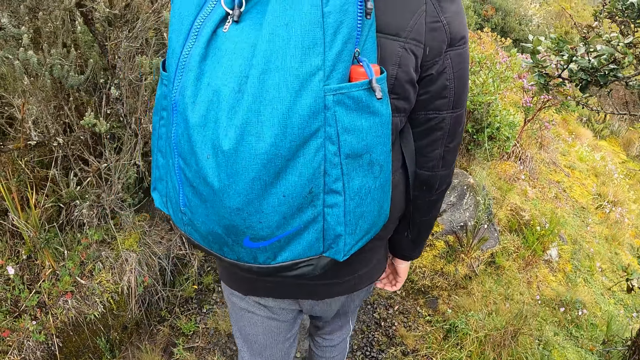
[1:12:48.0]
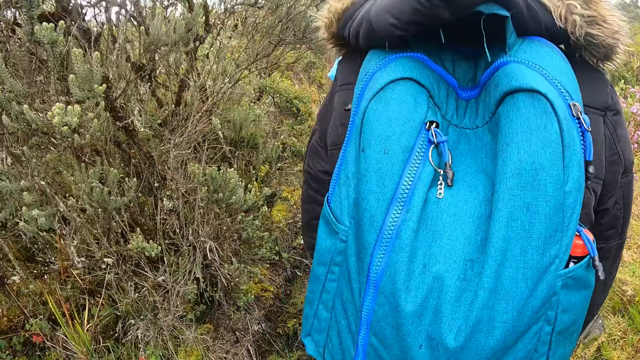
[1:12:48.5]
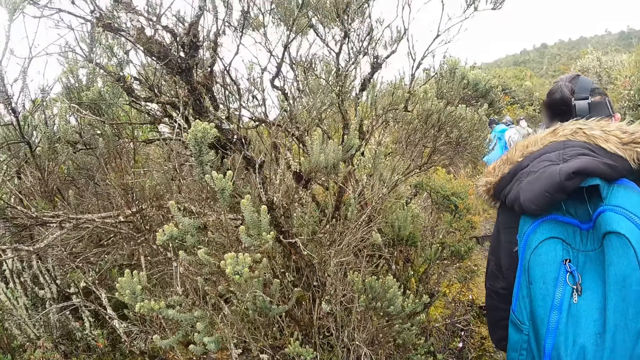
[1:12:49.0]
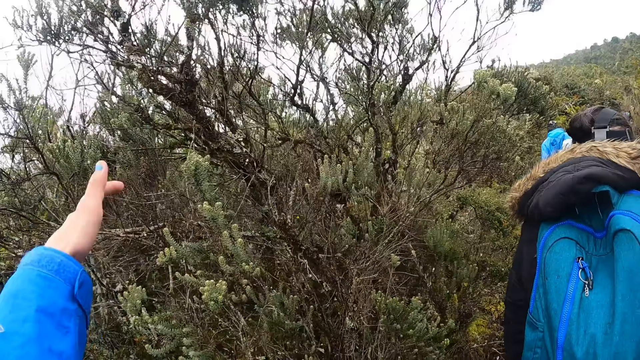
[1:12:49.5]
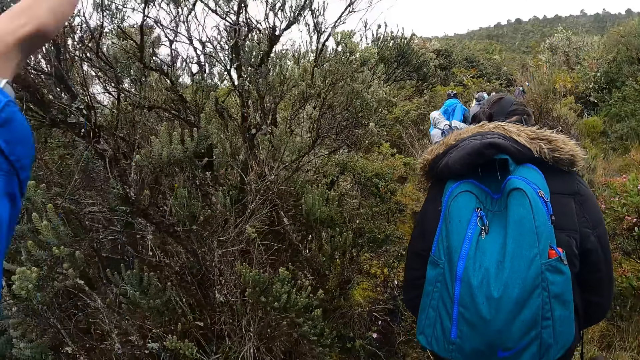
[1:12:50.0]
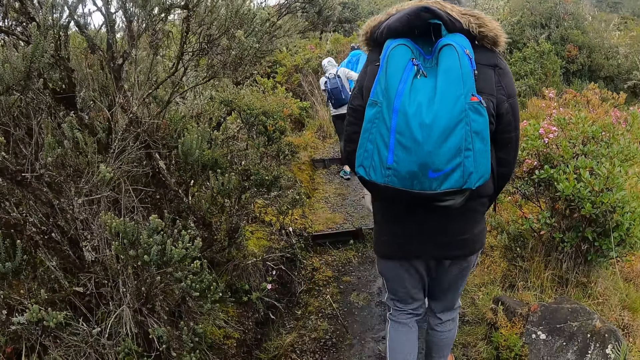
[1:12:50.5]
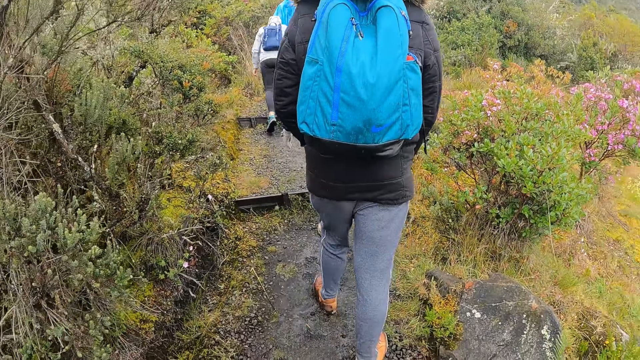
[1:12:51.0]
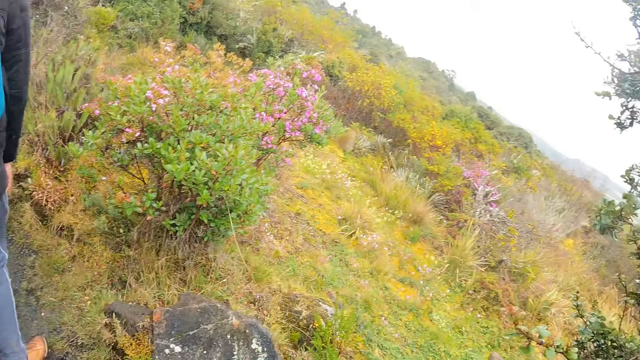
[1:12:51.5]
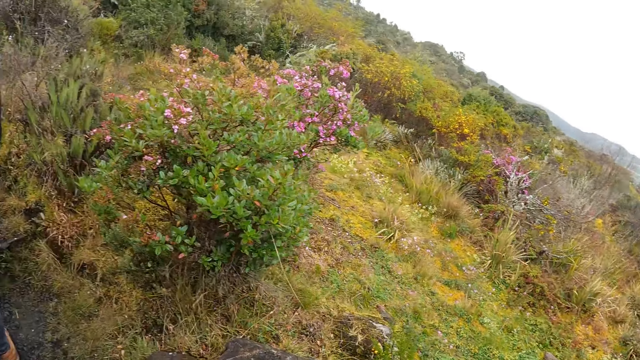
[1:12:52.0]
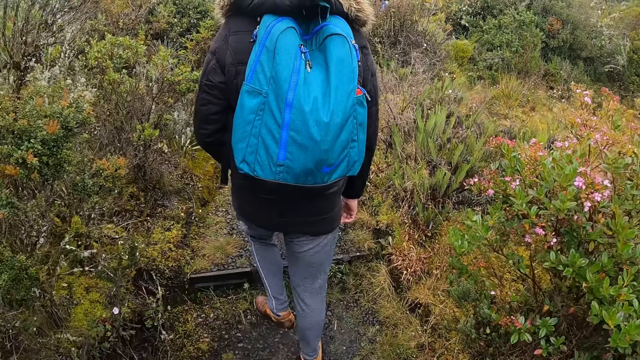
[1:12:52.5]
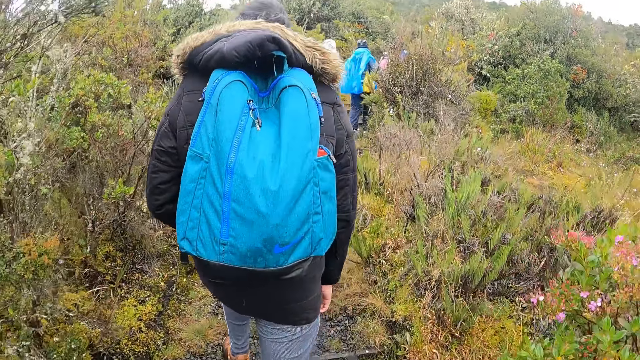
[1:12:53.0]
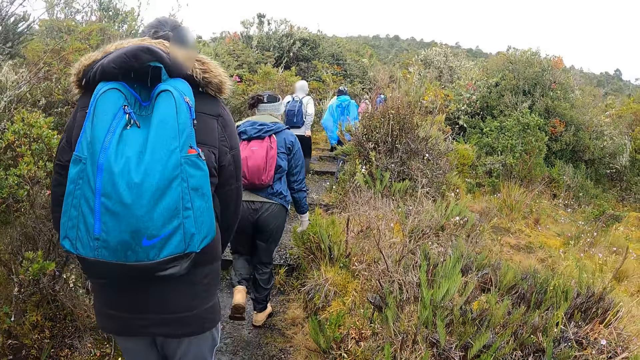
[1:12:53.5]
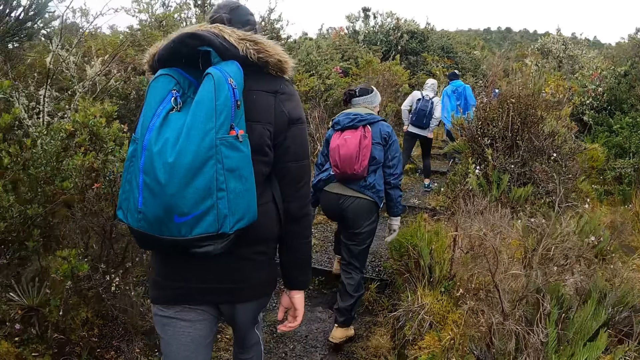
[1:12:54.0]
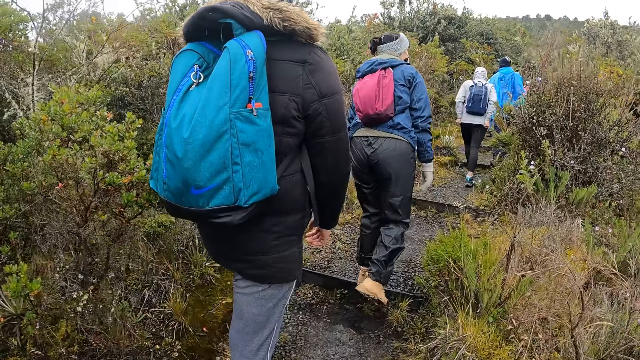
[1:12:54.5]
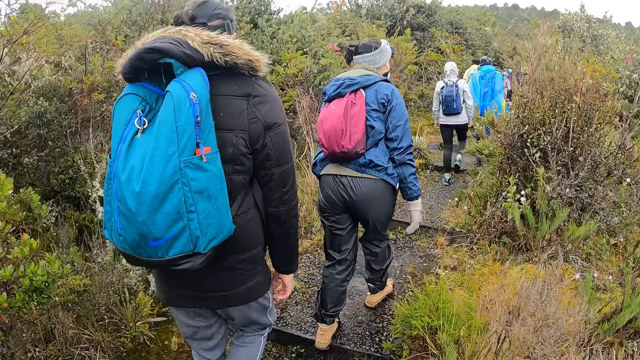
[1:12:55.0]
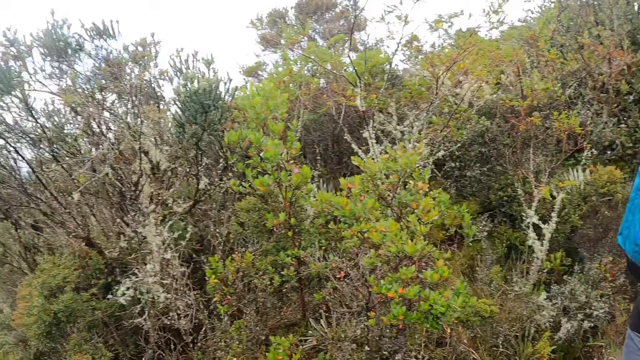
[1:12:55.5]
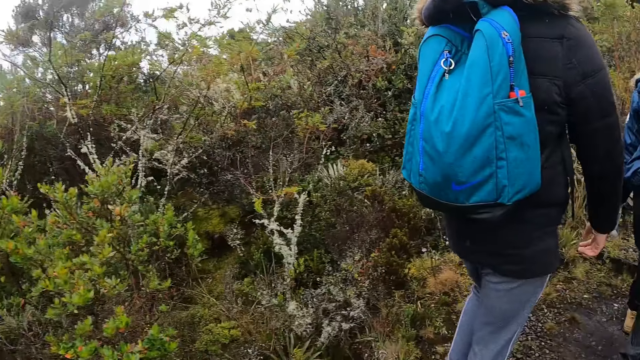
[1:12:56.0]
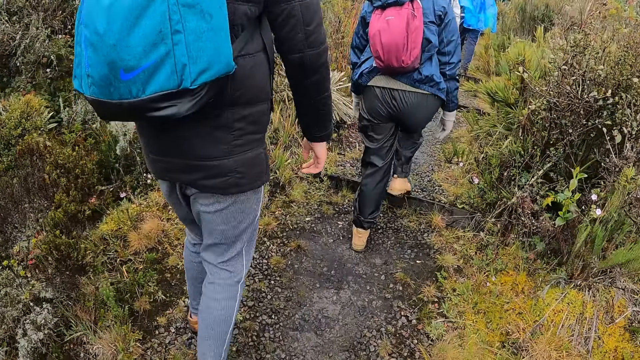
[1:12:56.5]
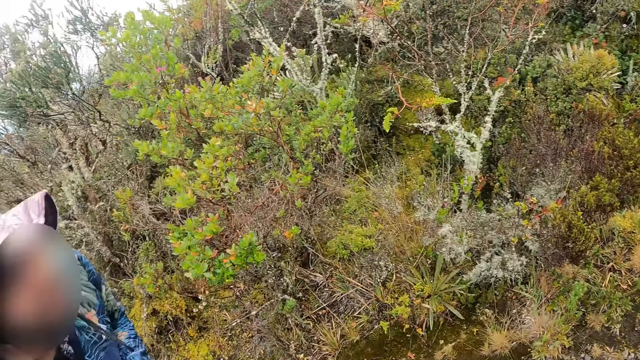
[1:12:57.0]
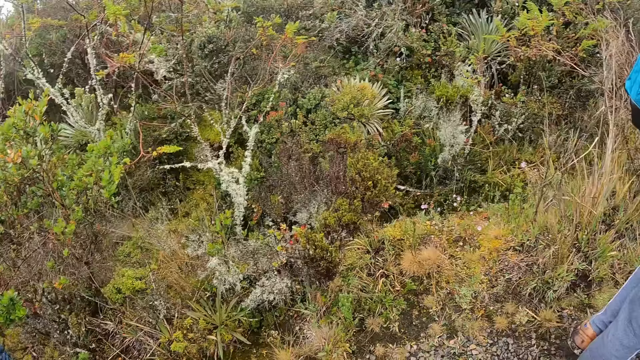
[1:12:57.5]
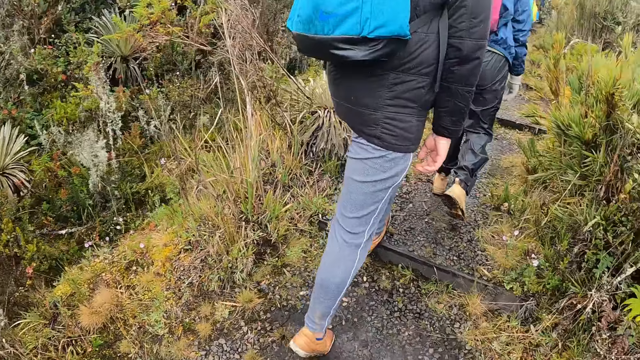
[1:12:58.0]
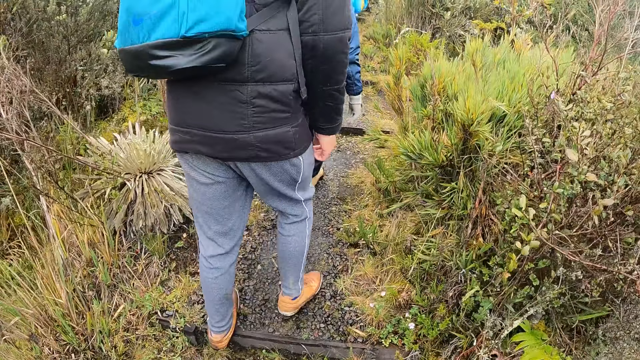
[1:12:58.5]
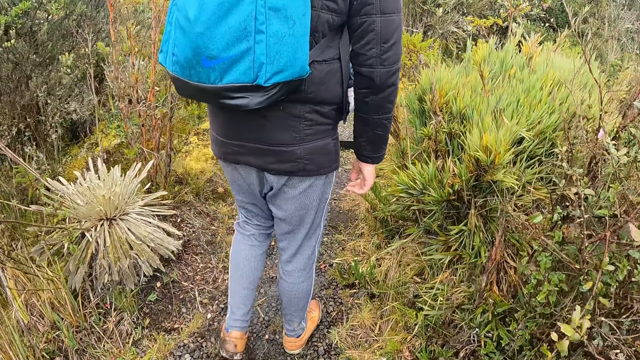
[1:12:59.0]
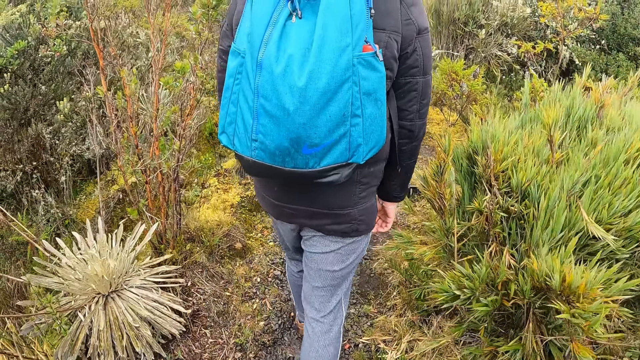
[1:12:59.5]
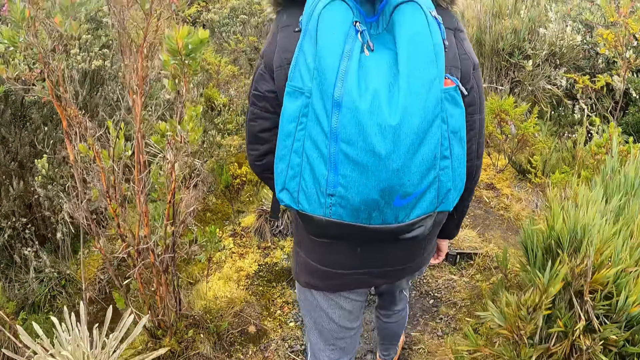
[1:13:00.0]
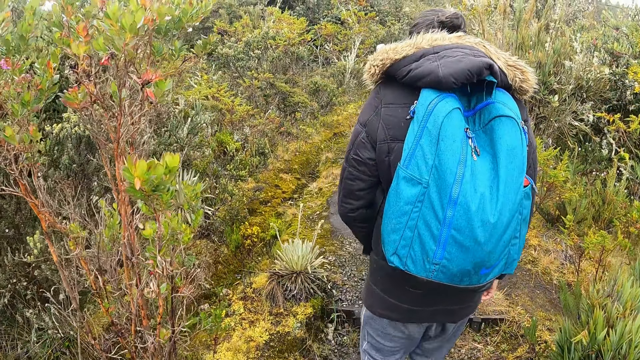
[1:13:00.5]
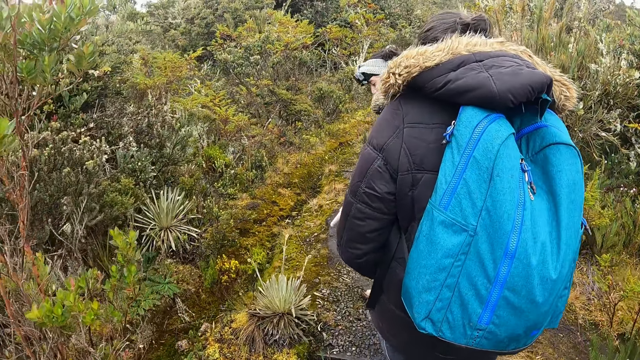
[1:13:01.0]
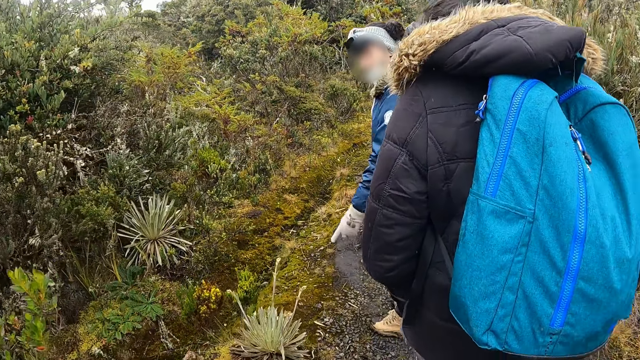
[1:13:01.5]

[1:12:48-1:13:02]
The camera wearer looks at plants. They walk on the steps. They look at the plants. They walk on the steps.

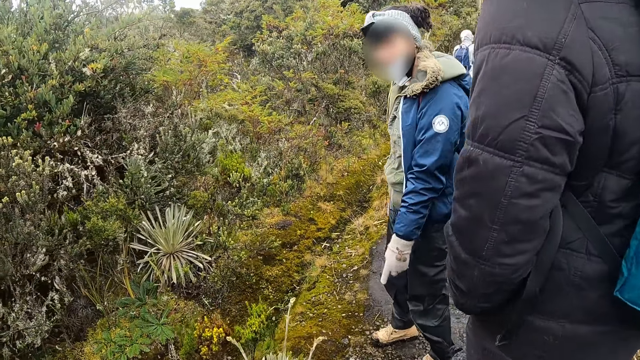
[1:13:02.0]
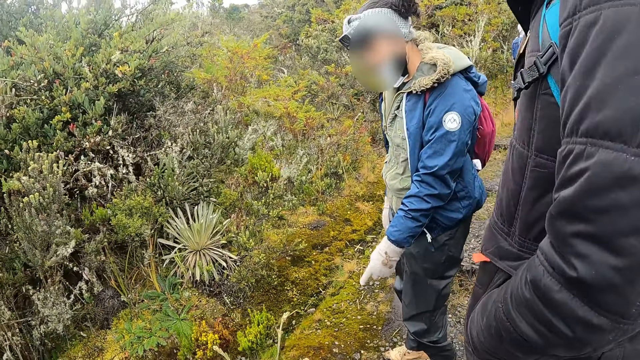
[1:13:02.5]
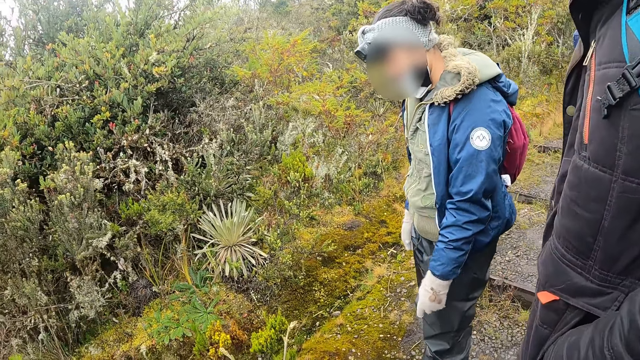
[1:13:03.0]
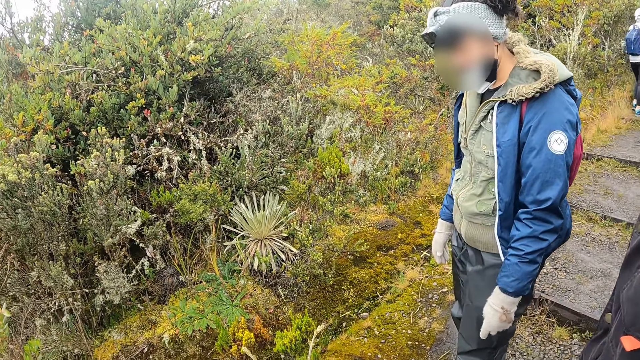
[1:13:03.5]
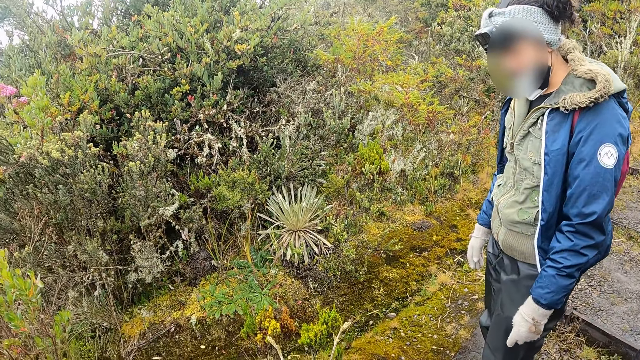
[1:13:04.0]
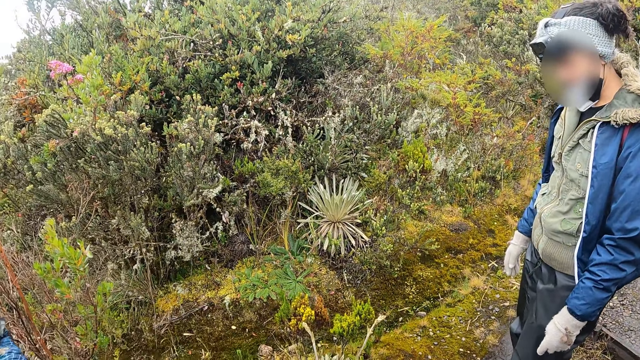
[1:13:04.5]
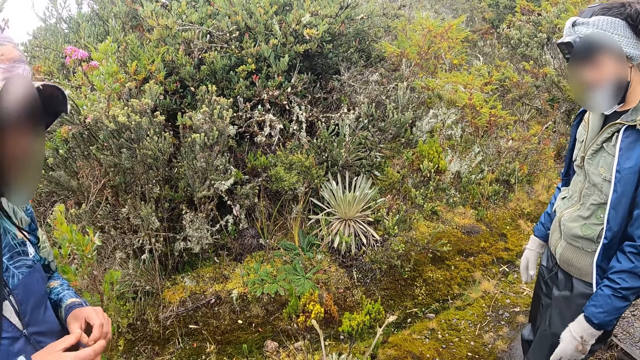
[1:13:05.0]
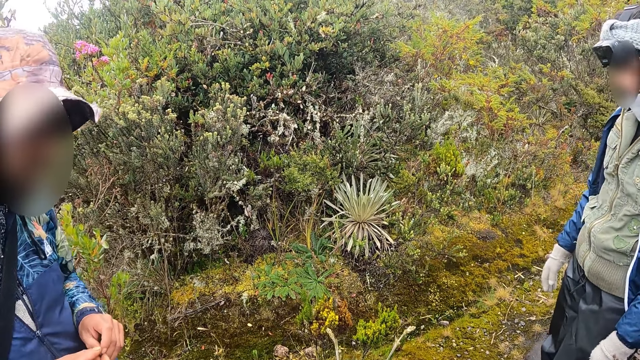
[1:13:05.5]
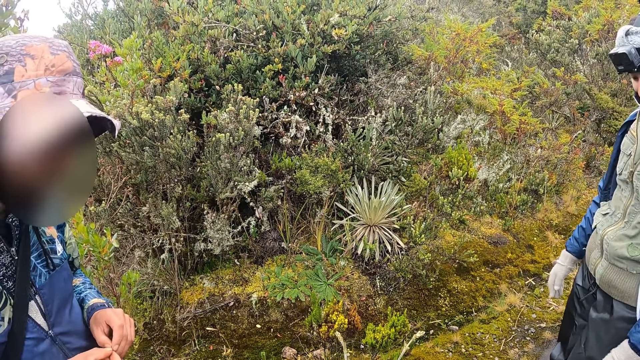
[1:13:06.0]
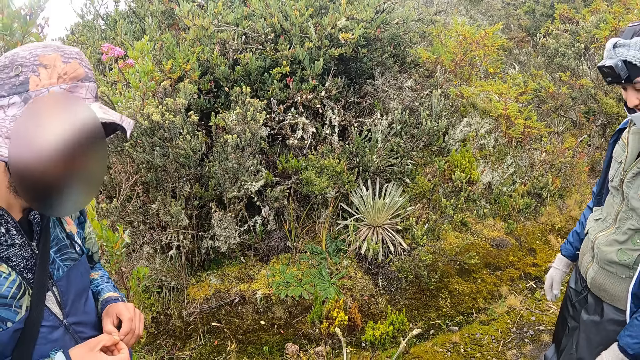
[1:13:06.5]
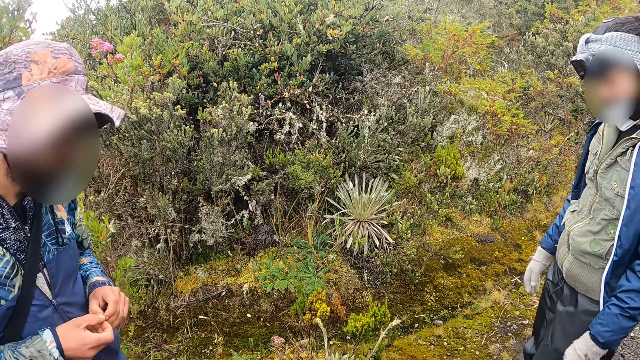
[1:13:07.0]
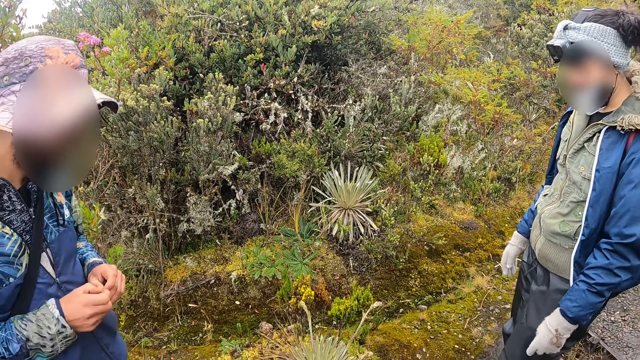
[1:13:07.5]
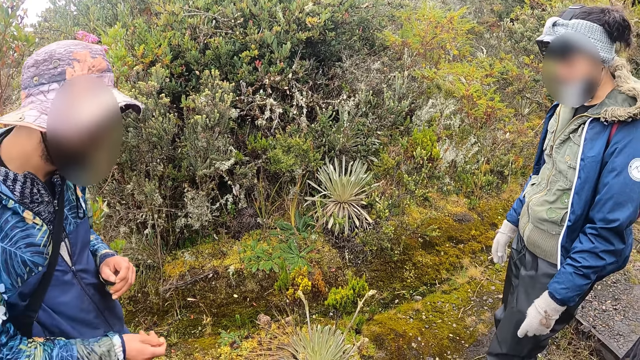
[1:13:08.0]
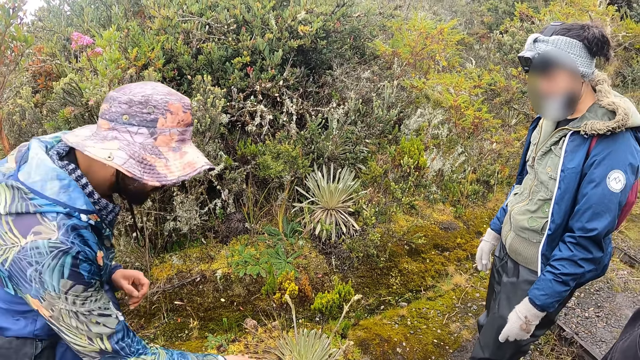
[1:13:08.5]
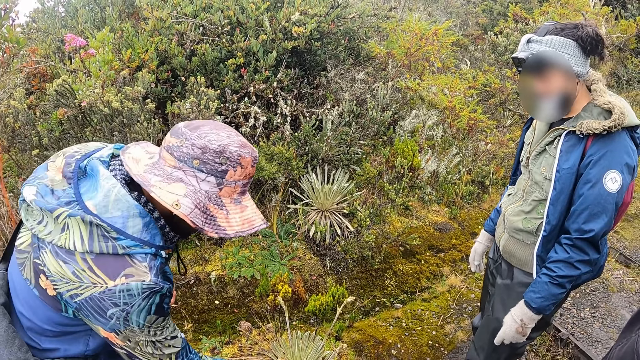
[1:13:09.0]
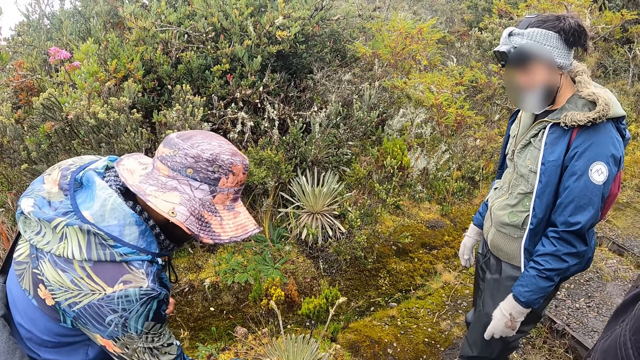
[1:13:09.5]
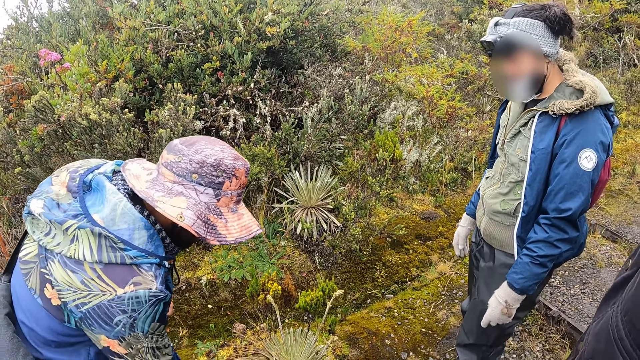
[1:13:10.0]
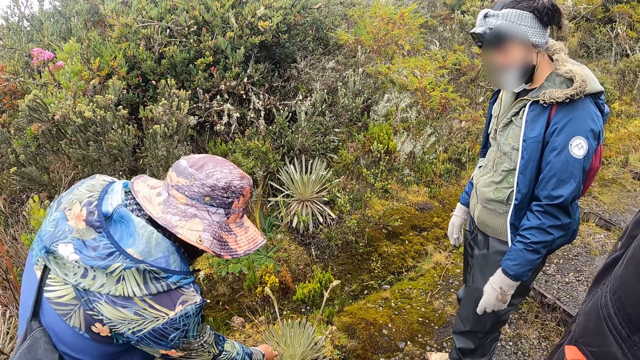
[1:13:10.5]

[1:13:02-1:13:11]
The camera wearer interacts with a man, another man and a lady. The first man, the other man and the lady stop. The camera wearer interacts with the first man, the other man and the lady. The first man touches the plant. A man plucks a plant with his right hand.
